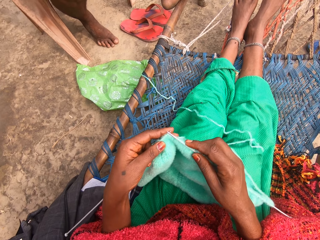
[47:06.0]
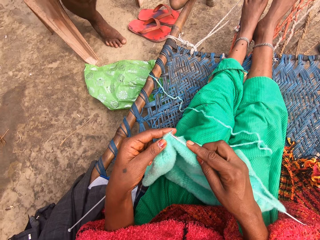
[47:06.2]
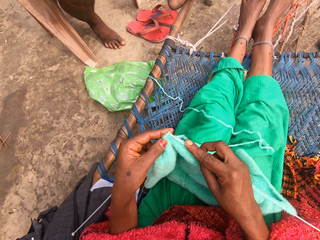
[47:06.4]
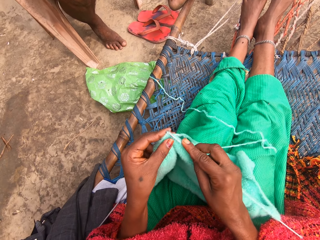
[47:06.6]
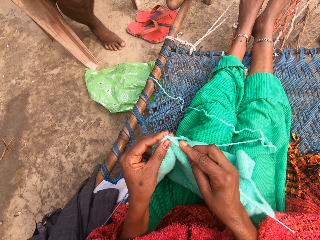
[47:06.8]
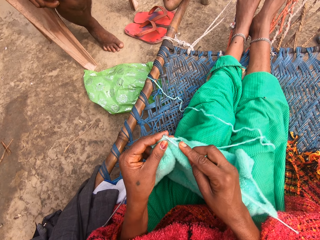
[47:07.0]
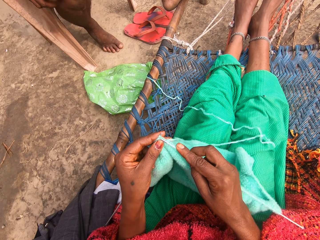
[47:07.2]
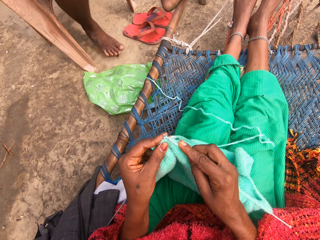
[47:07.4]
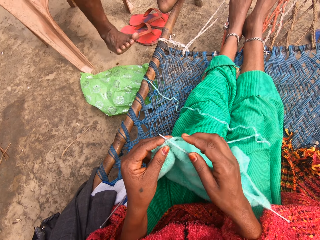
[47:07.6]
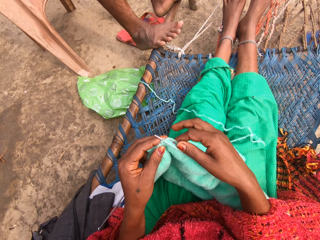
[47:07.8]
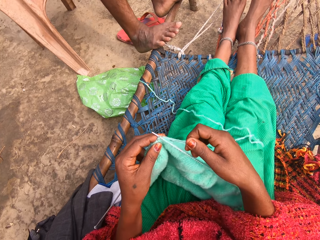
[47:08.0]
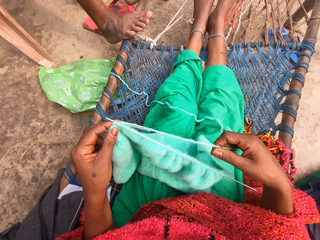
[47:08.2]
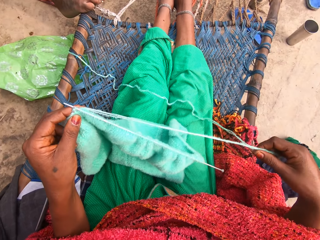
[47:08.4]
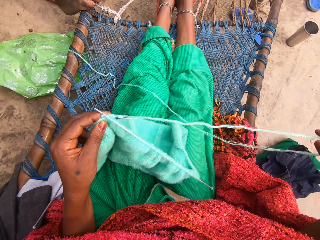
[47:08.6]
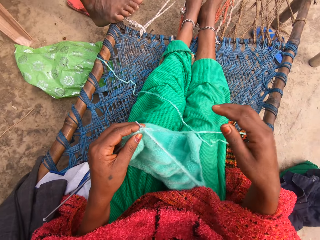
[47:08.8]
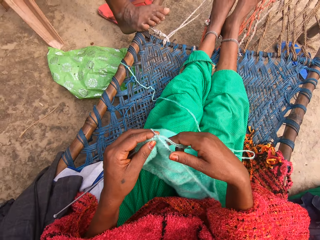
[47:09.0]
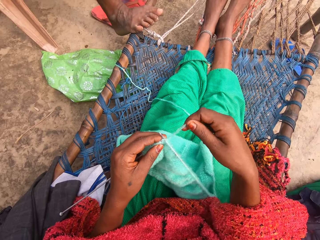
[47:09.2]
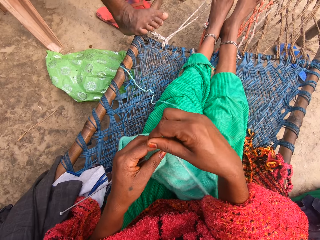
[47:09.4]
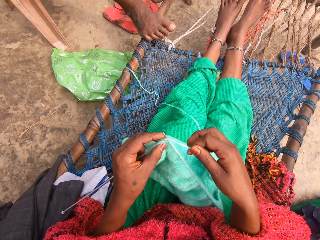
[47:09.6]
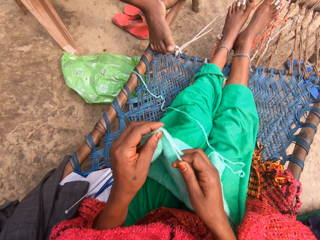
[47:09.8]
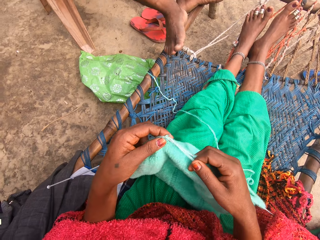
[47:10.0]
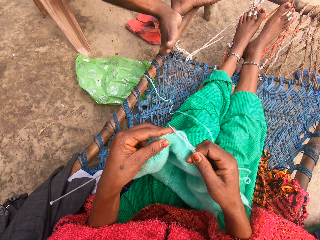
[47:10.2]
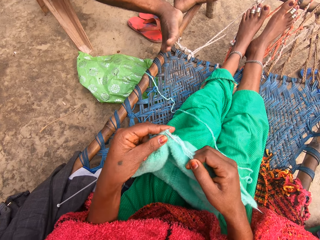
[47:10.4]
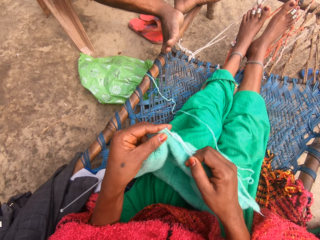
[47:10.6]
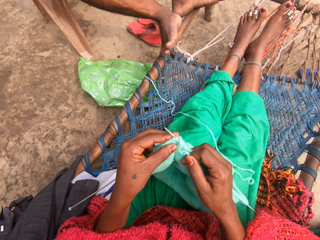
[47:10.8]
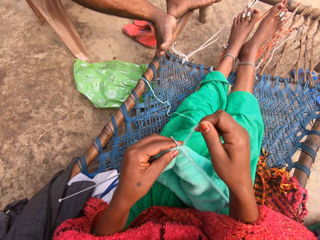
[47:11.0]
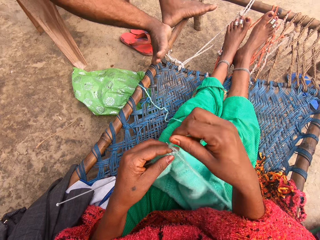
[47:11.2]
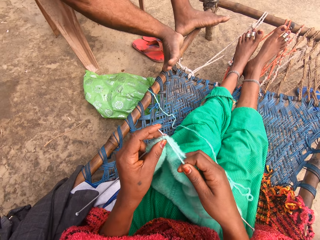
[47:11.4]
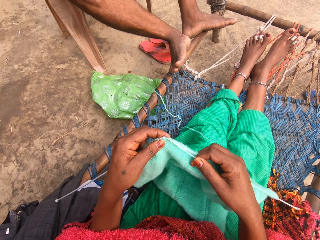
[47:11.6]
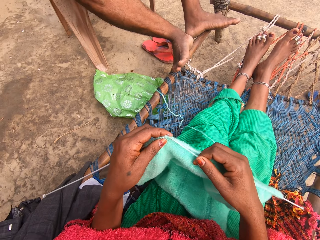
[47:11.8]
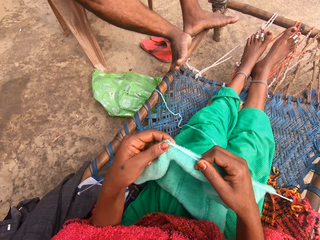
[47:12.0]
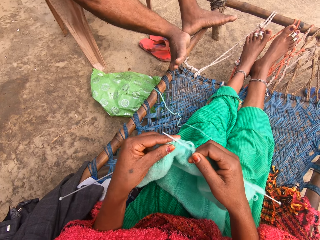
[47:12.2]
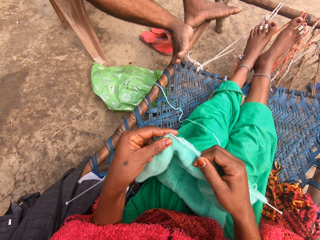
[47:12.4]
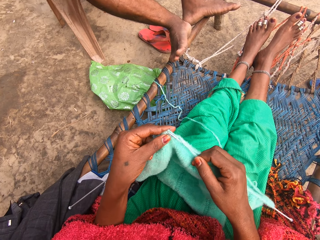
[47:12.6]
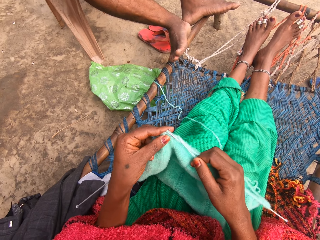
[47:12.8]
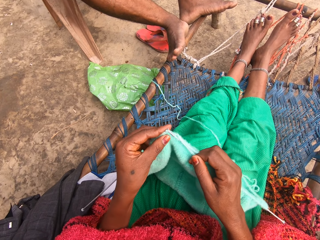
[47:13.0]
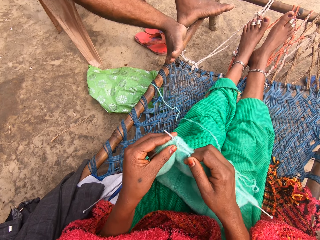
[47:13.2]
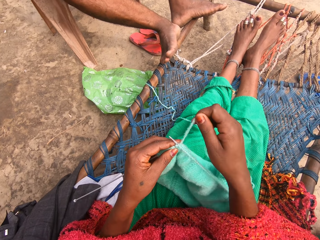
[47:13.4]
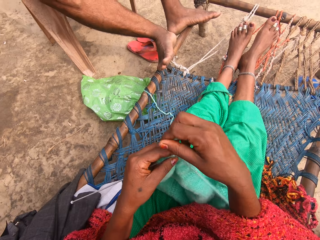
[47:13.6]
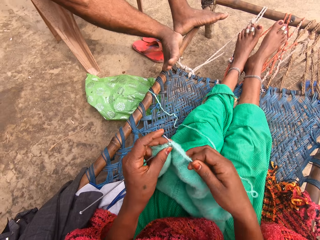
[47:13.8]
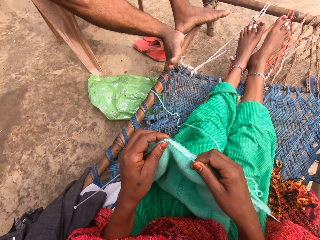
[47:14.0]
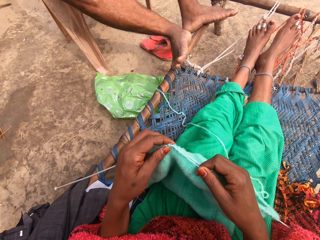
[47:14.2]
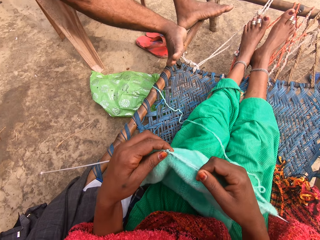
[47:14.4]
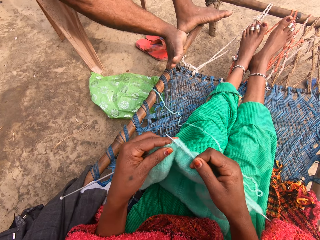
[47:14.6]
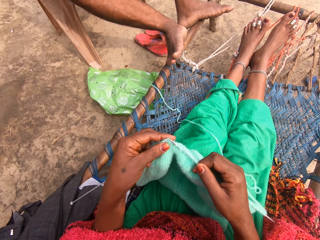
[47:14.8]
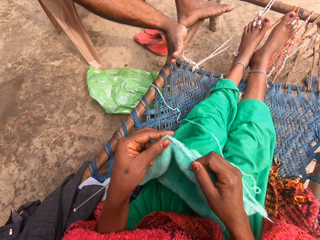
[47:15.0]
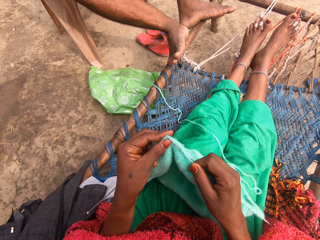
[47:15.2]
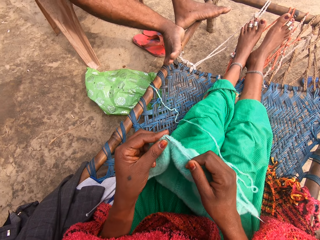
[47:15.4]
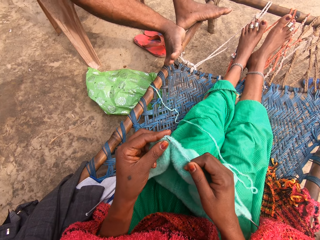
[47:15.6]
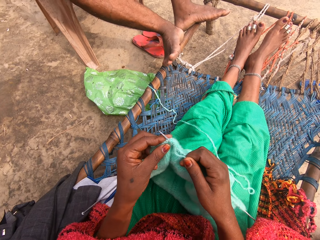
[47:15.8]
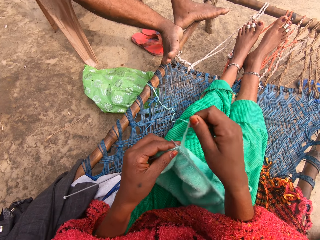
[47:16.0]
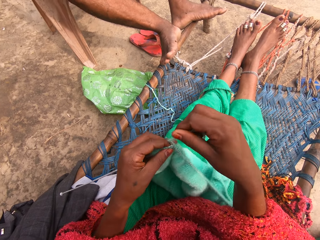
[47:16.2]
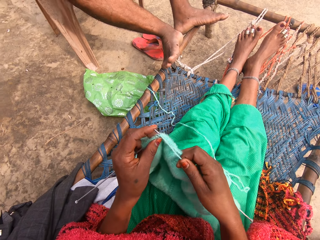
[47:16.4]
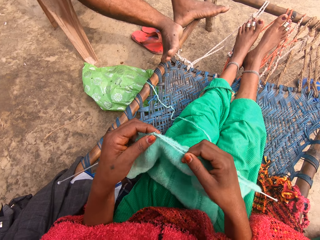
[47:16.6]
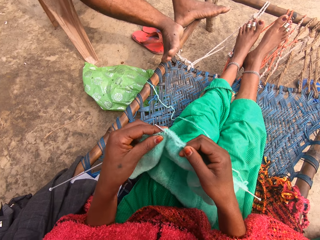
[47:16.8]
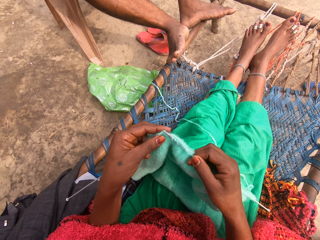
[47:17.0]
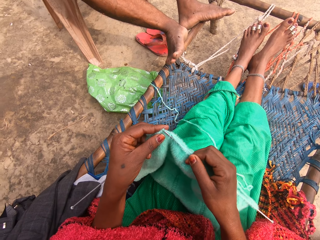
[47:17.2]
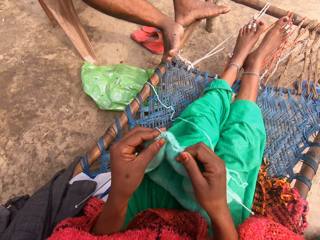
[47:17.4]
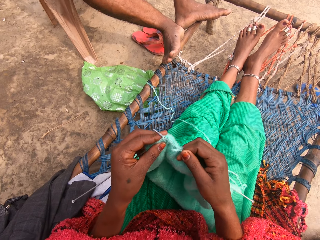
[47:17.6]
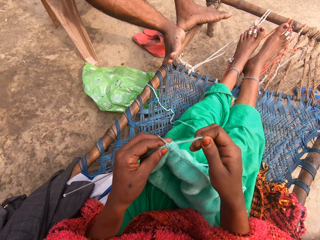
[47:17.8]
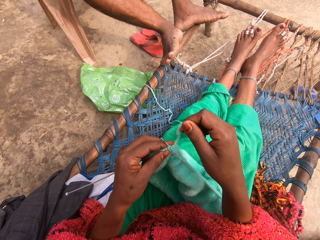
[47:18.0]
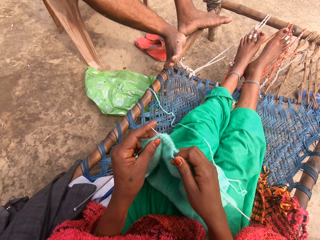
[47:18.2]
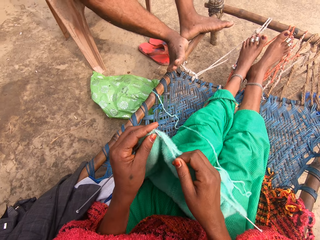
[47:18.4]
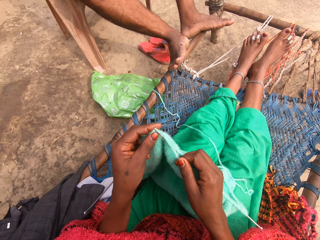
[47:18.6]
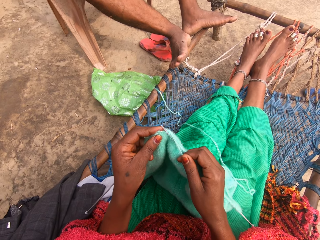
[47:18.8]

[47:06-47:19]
The camera wearer knits the fabric with the straight knitting needles. They stretch out the yarn. They roll the yarn around one of the knitting needles. They knit the fabric with the knitting needles. They roll the yarn around one of the knitting needles. They knit the fabric with the knitting needles. They roll the yarn around one of the knitting needles. They knit the fabric with the knitting needles. They roll the yarn around one of the knitting needles. They knit the fabric with the knitting needles.

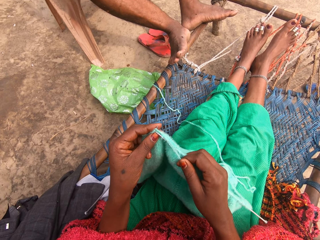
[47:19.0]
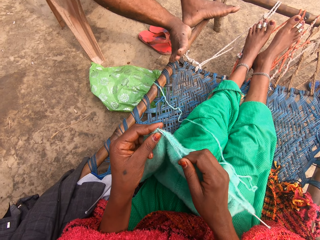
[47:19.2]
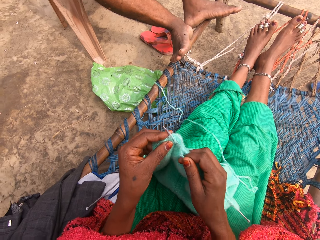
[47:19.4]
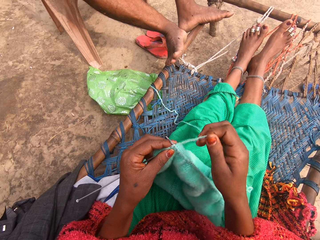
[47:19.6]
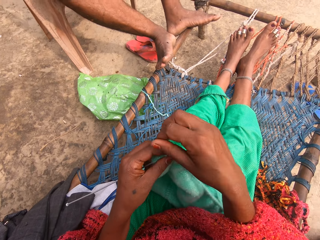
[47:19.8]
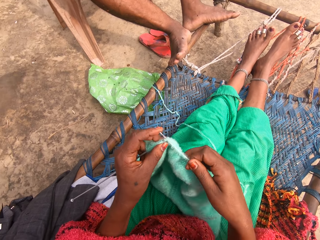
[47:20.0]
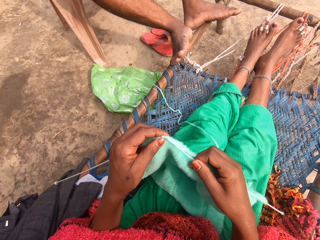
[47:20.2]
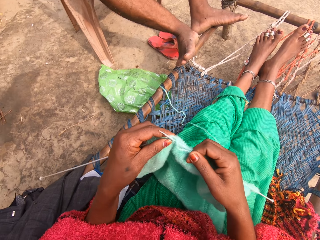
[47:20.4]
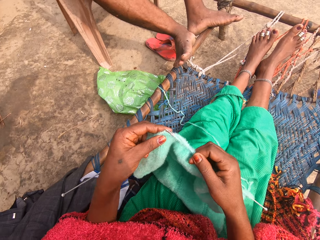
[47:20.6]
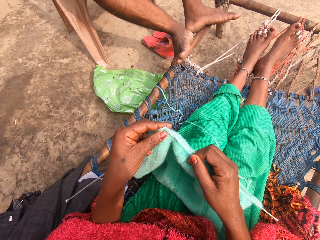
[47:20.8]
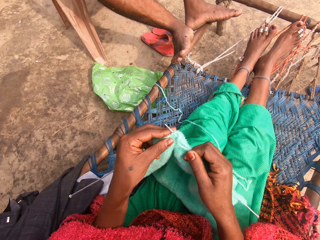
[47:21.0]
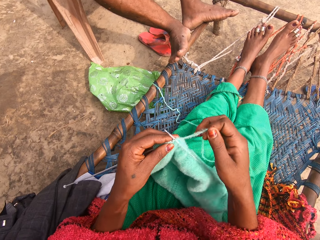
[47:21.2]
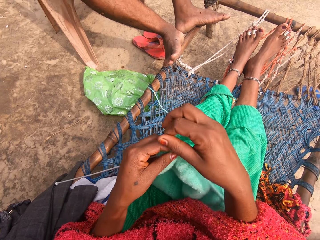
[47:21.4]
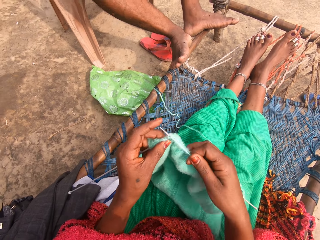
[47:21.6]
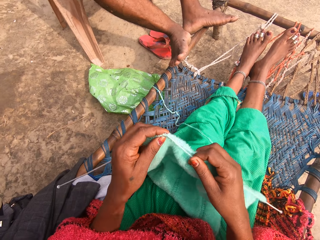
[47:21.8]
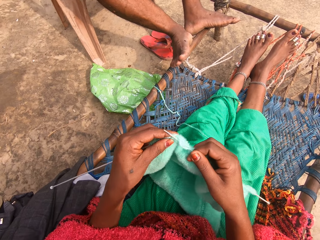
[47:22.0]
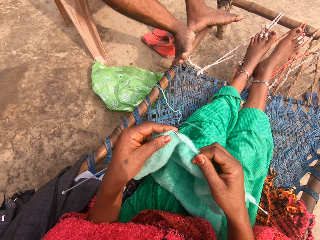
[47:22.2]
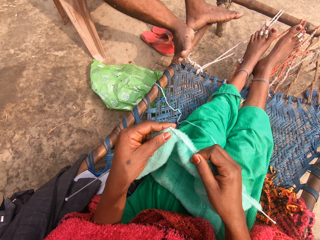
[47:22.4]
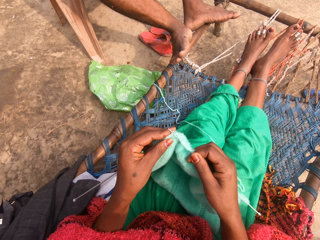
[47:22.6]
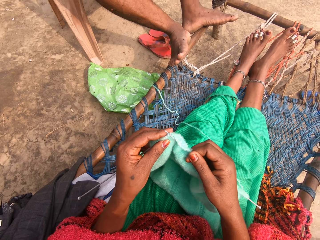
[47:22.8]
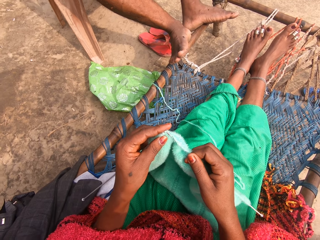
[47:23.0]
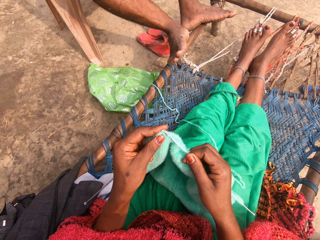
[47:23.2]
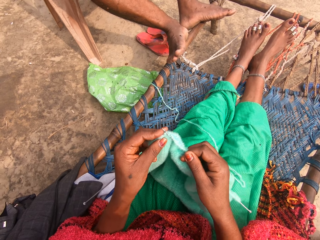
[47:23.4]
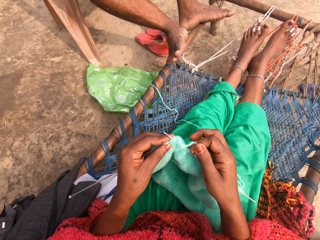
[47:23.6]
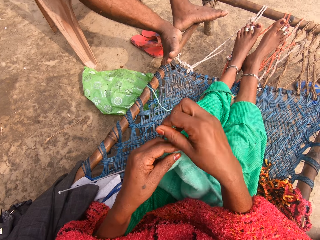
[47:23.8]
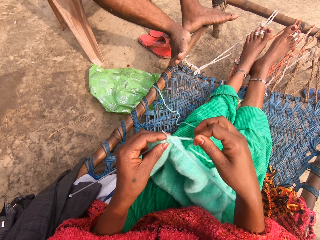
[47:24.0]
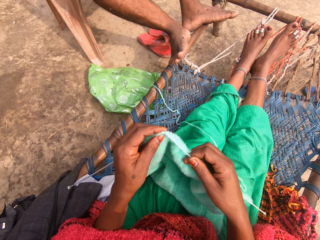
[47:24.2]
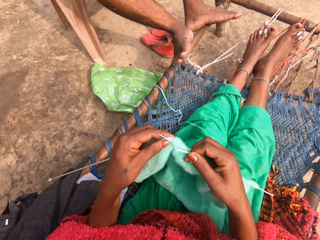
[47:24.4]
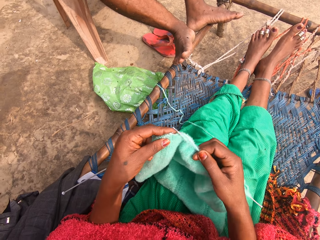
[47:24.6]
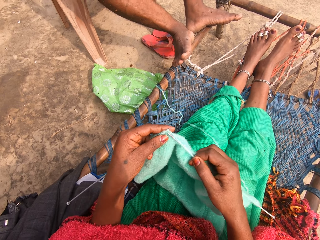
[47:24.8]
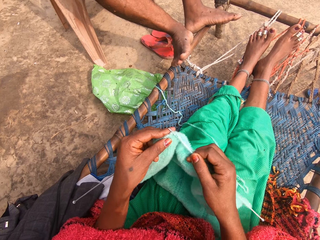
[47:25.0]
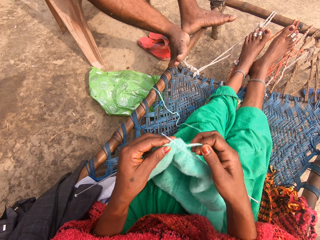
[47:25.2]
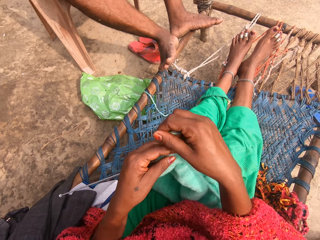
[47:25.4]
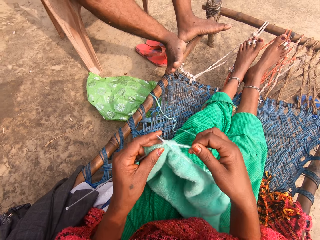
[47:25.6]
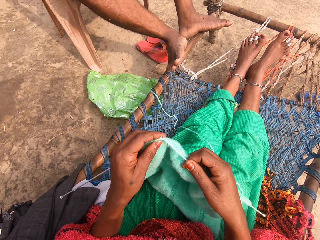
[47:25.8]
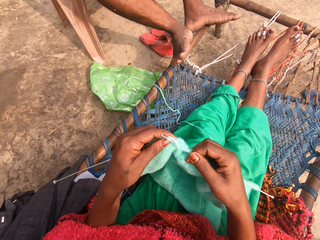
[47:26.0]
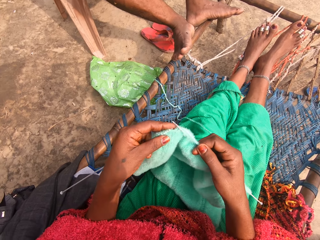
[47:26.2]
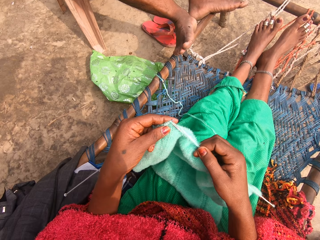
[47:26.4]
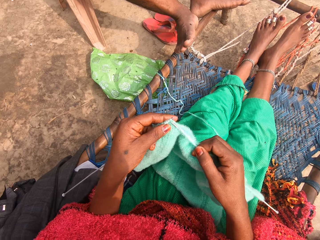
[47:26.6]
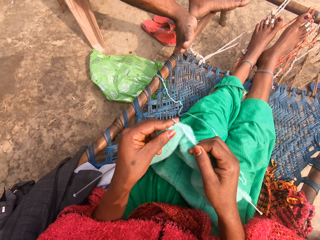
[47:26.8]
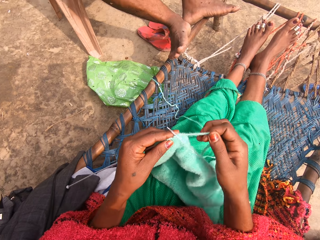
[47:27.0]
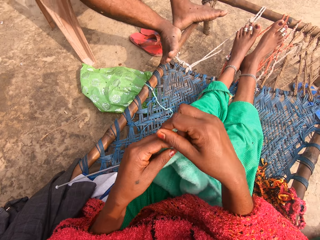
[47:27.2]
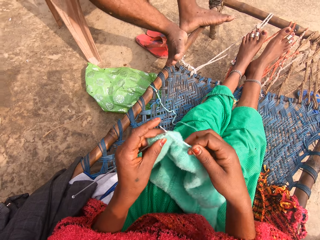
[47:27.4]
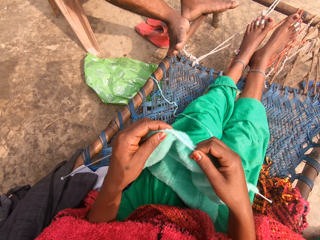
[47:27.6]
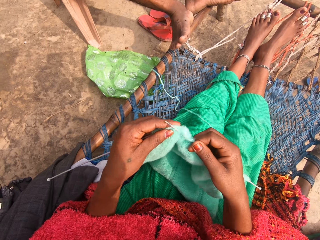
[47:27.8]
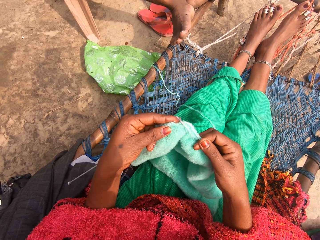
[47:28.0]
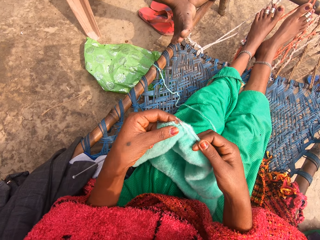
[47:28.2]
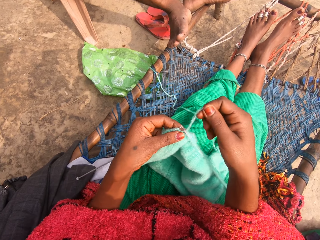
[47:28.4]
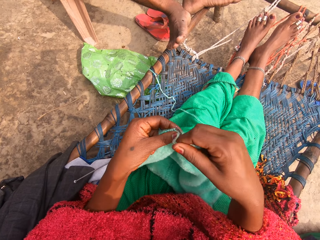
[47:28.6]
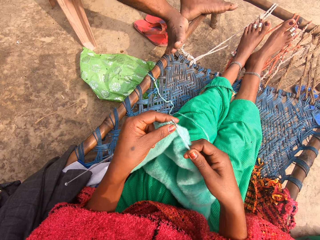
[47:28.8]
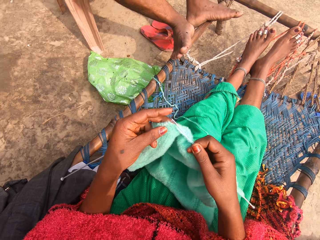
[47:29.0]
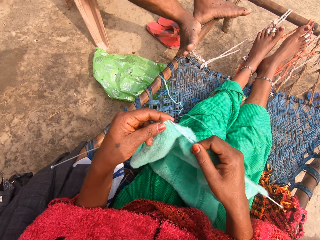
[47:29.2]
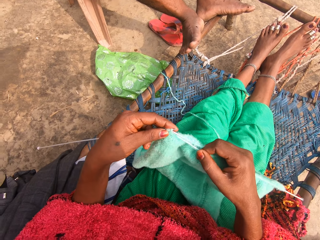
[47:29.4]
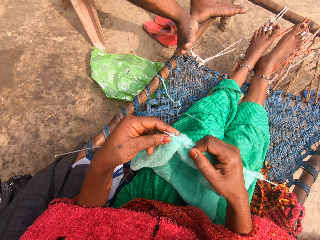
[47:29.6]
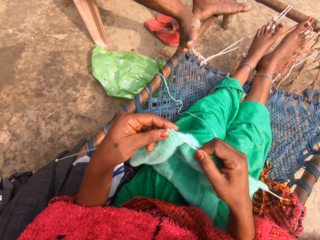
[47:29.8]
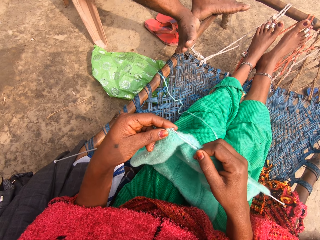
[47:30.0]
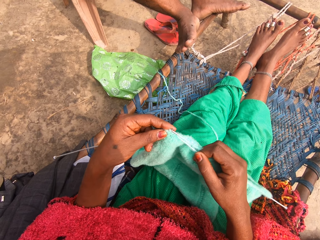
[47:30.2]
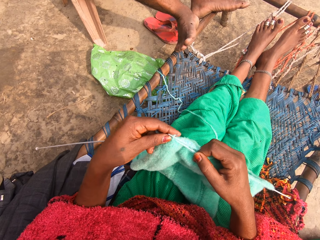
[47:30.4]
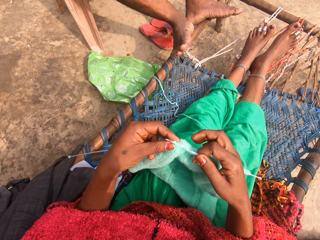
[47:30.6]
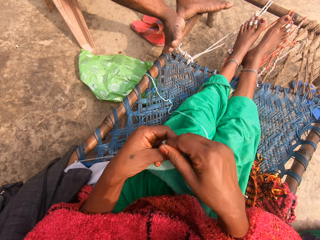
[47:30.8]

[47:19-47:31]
The camera wearer rolls the yarn around one of the knitting needles. They knit the fabric with the knitting needles. They roll the yarn around one of the knitting needles. They knit the fabric with the knitting needles. They roll the yarn around one of the knitting needles. They knit the fabric with the knitting needles. They roll the yarn around one of the knitting needles. They knit the fabric with the knitting needles. They roll the yarn around one of the knitting needles. They knit the fabric with the knitting needles. They roll the yarn around one of the knitting needles. They knit the fabric with the knitting needles.
